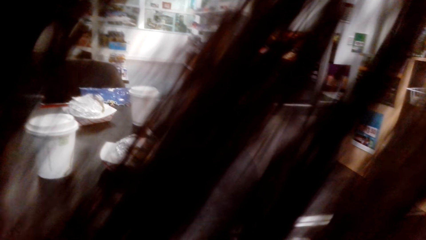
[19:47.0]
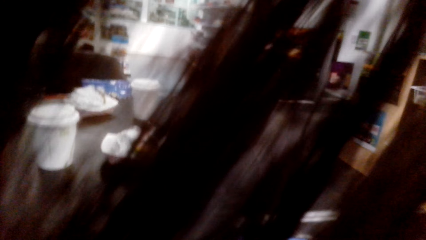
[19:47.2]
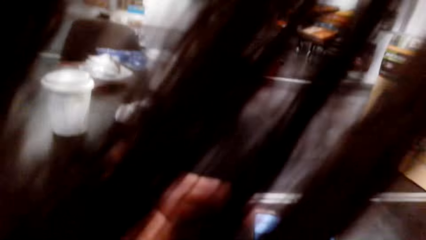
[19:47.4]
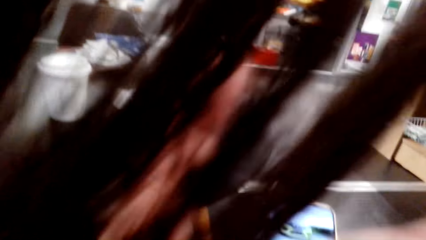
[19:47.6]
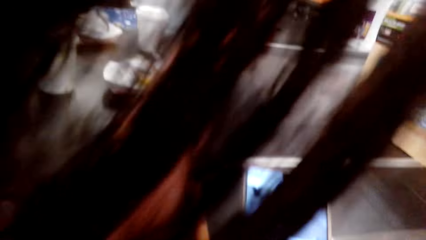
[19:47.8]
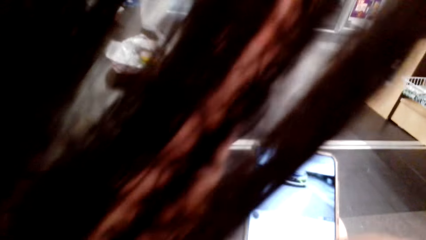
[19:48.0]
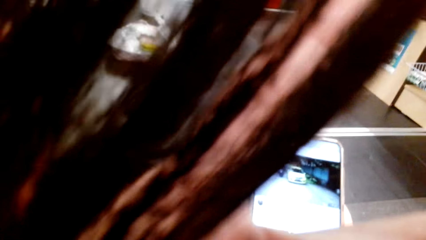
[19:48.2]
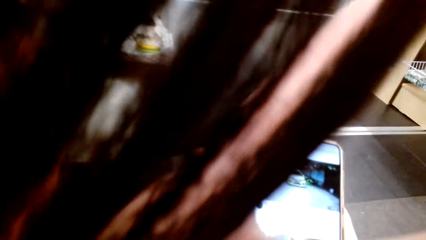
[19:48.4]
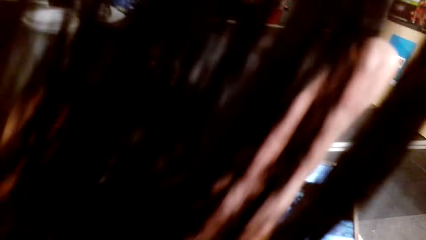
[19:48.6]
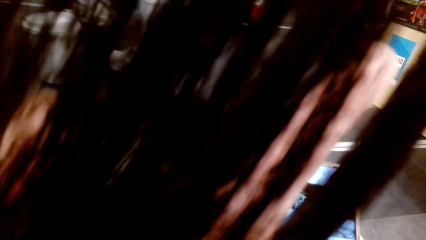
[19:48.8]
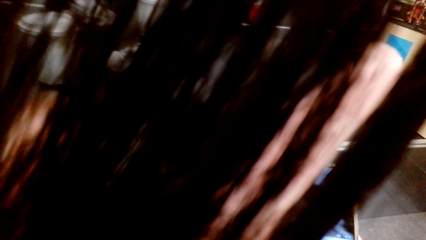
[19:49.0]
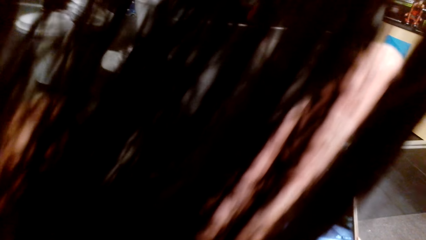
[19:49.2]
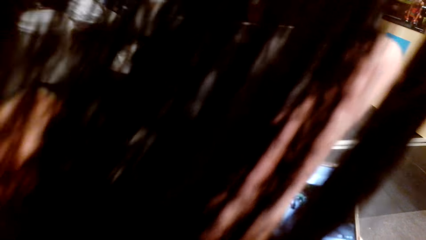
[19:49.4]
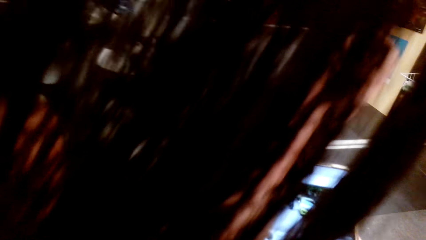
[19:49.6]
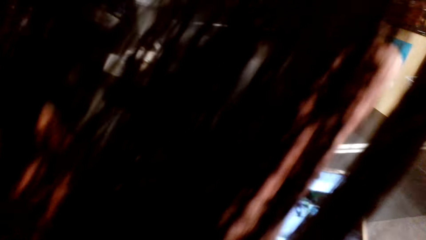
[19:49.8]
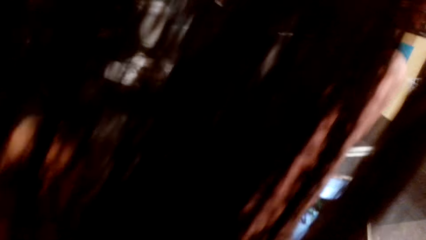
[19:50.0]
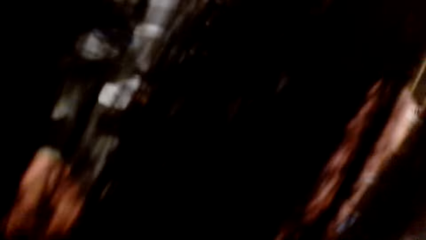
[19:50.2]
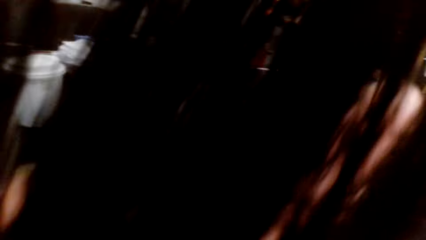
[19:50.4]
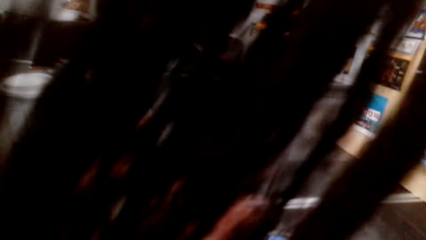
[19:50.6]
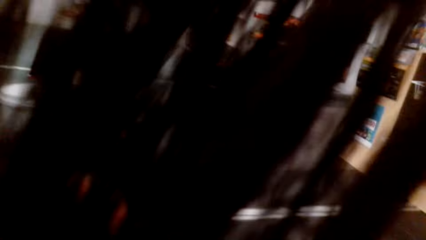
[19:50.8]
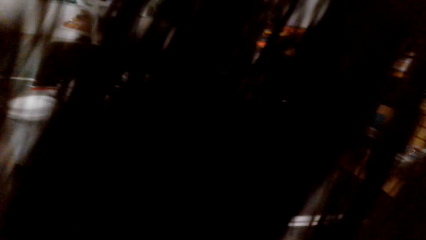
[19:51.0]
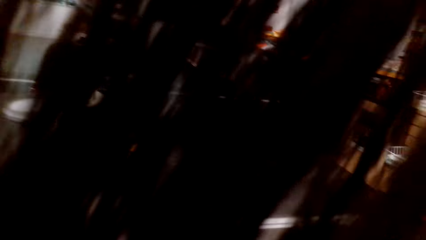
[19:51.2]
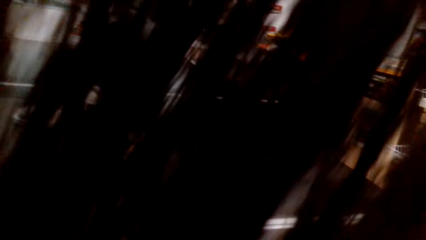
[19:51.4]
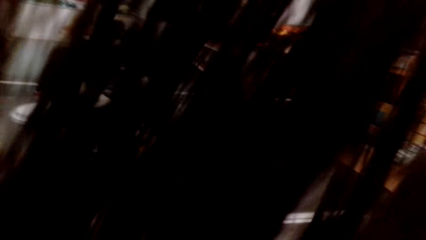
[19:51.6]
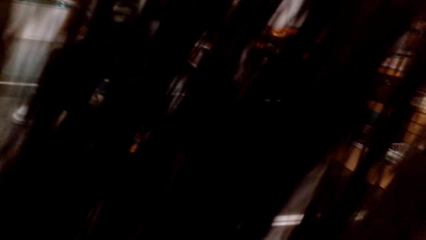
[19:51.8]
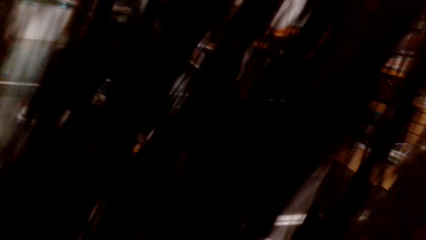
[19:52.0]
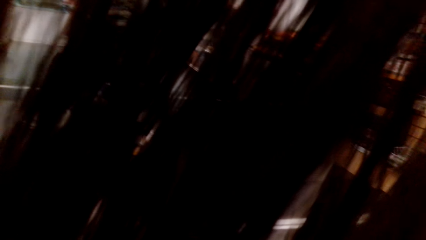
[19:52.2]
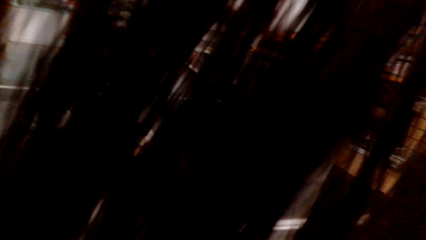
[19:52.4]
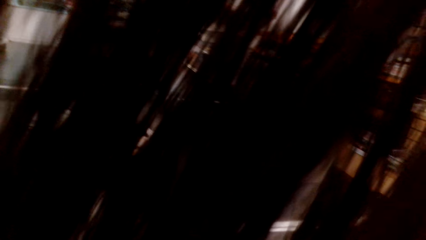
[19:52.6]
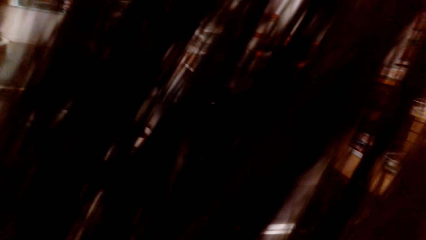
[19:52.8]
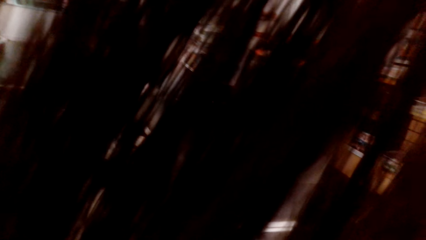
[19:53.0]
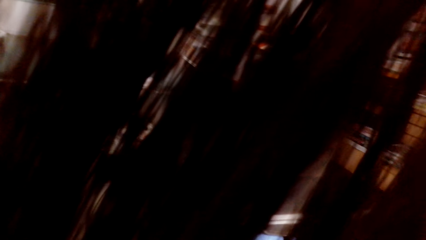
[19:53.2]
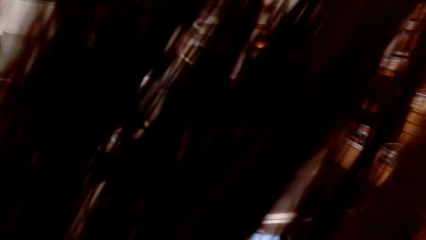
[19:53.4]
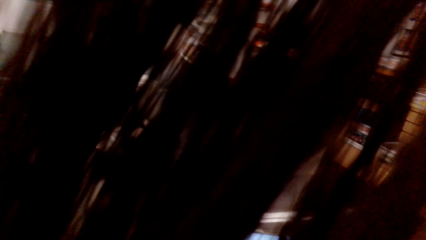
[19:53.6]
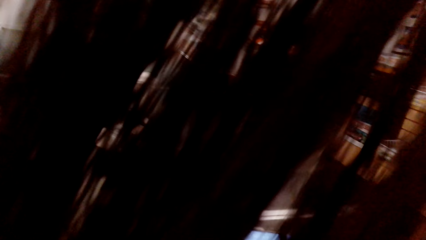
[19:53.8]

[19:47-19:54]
The camera wearer operates her phone.

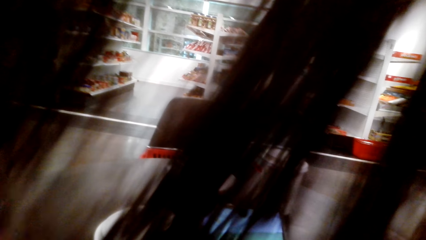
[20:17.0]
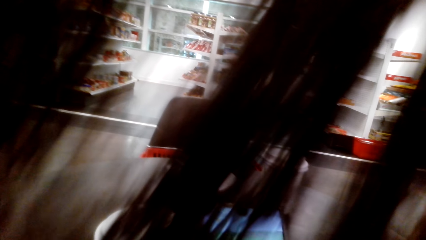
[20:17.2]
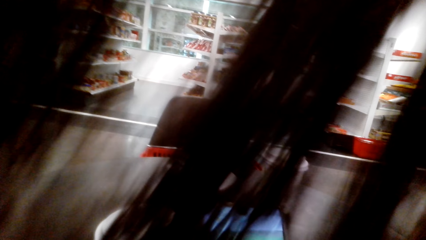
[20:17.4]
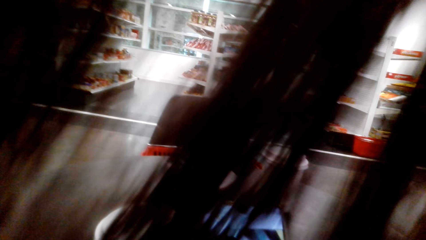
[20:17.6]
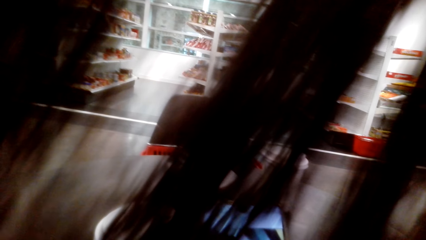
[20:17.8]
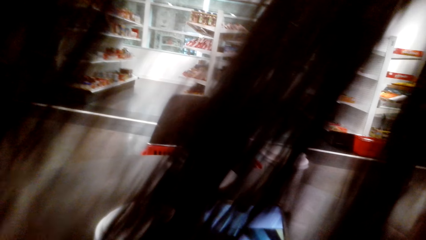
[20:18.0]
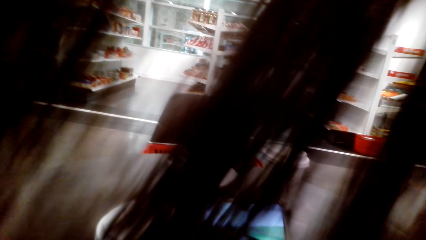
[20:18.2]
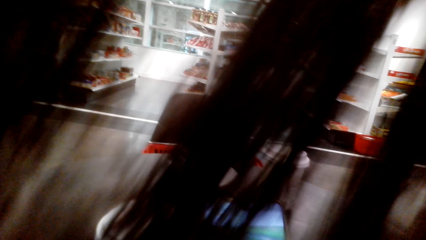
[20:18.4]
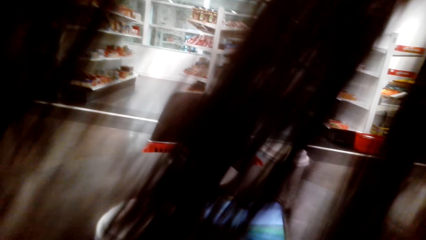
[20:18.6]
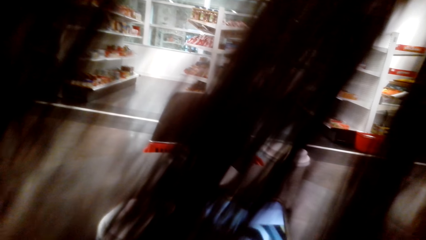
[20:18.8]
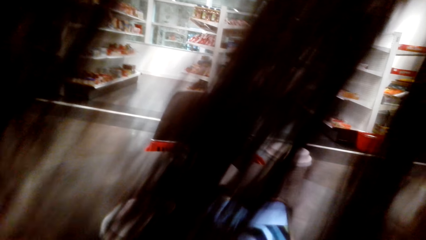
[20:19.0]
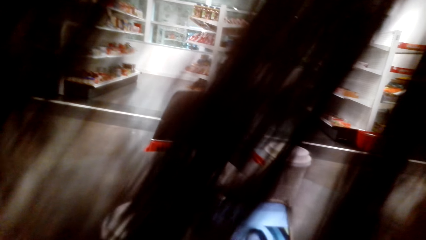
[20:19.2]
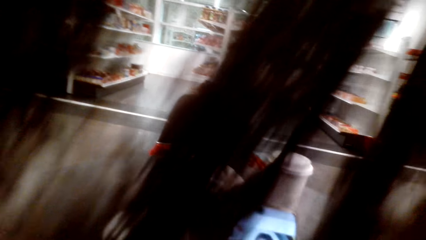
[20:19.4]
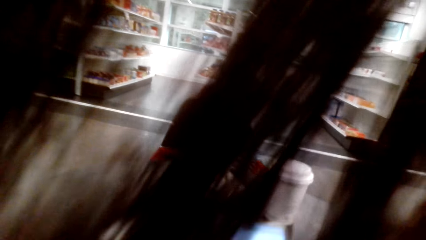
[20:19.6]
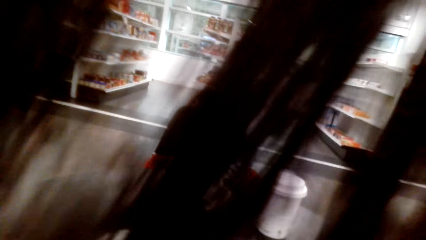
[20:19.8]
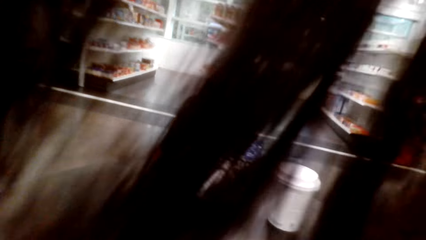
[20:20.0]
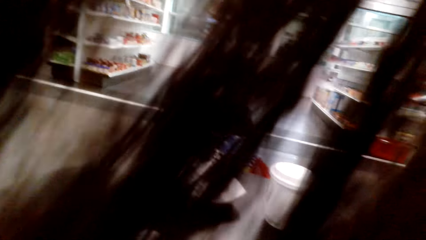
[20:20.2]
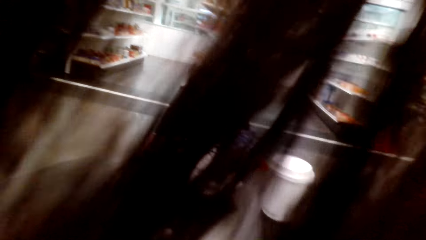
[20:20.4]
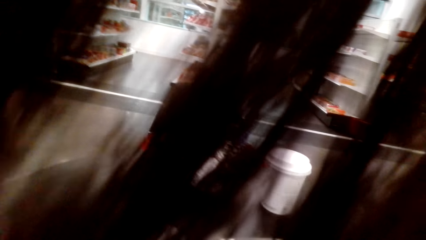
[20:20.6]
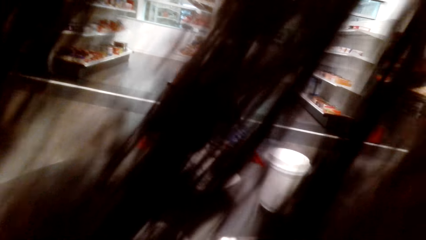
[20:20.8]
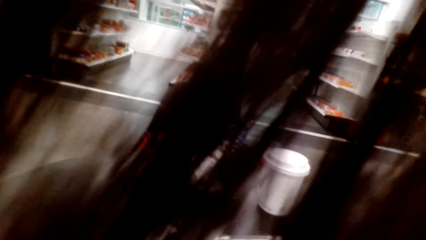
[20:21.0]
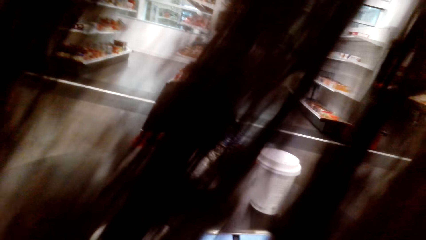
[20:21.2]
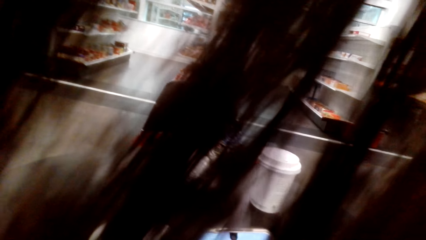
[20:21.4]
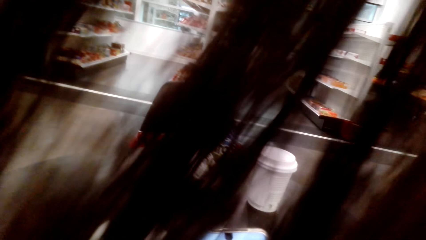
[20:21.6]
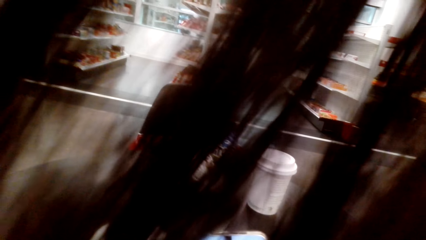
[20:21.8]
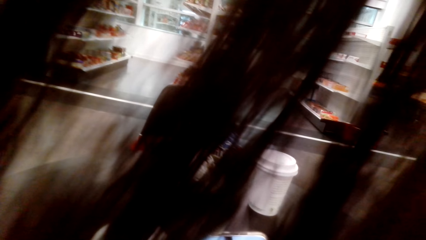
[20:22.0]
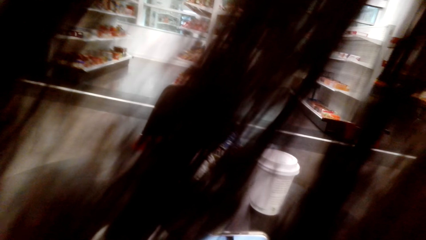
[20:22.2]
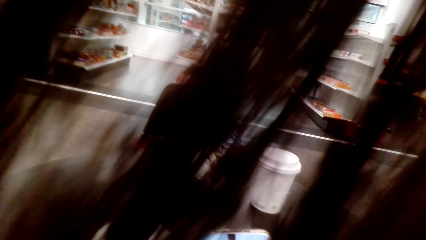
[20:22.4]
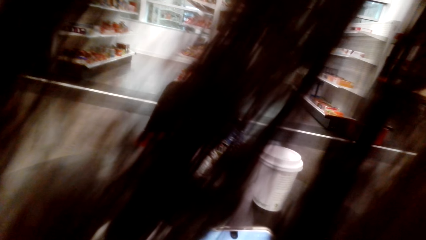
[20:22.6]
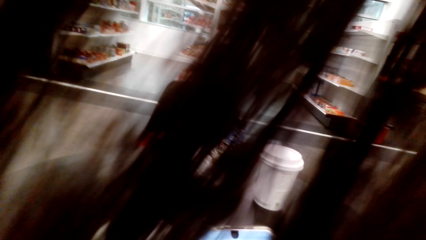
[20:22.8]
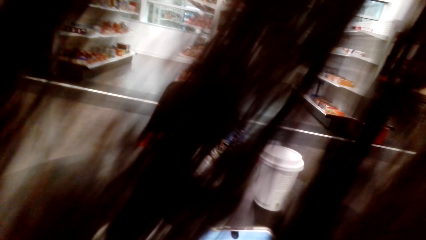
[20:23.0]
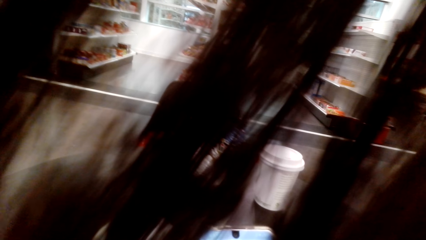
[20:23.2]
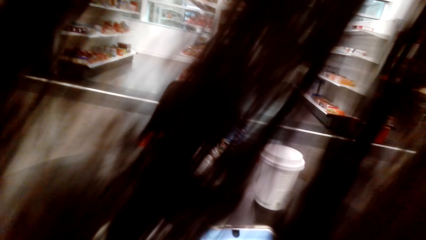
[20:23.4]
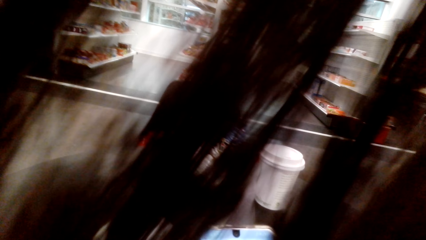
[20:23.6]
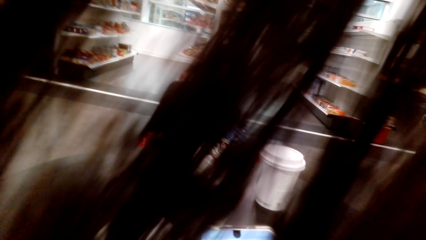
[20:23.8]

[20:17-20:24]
The camera wearer continues using her phone.
